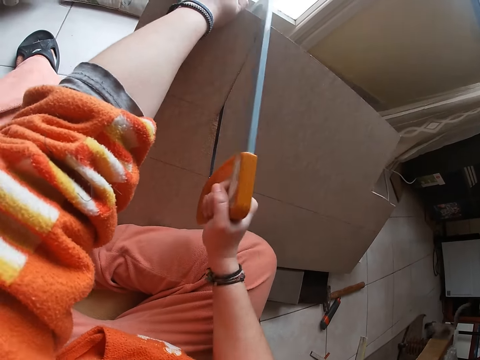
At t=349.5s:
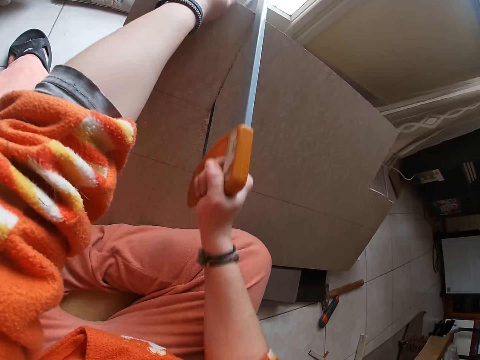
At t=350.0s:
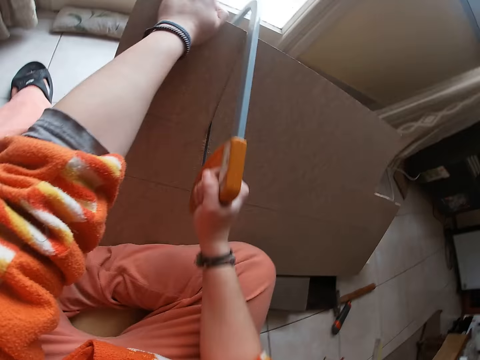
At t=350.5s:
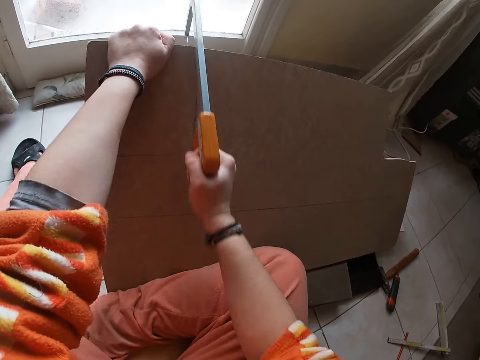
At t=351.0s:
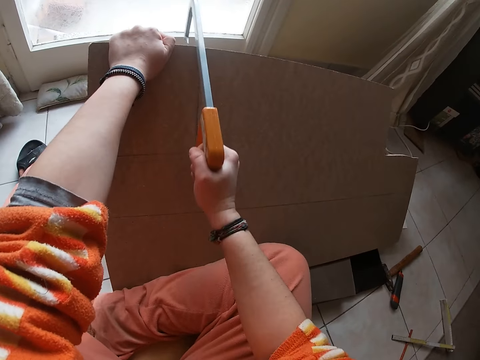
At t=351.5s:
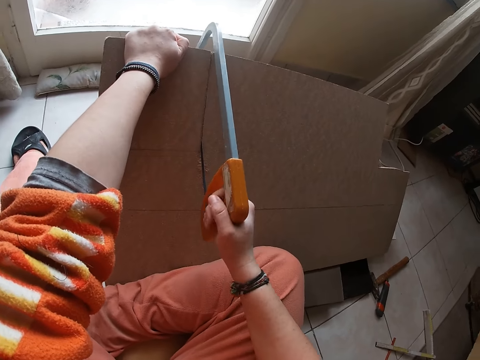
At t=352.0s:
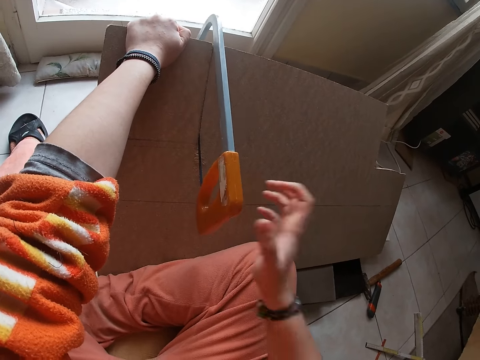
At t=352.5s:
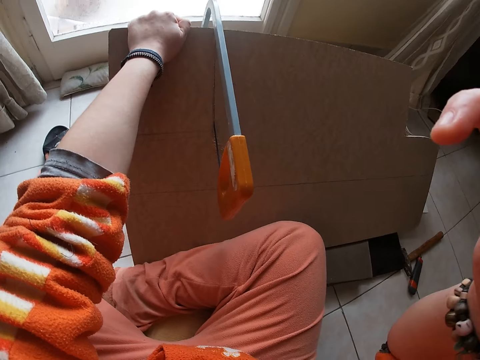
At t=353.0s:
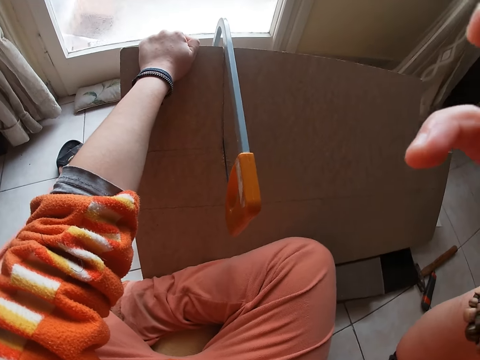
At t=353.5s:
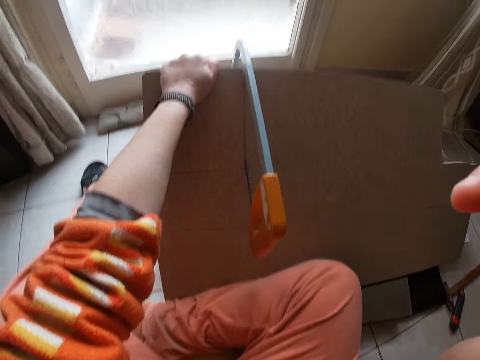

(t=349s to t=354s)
The camera wearer lifts the right hand. He touches a camera on his head with his right hand. He adjusts the camera.
